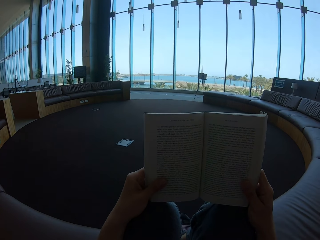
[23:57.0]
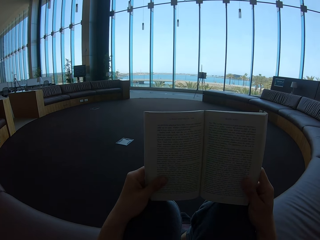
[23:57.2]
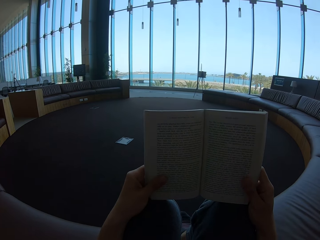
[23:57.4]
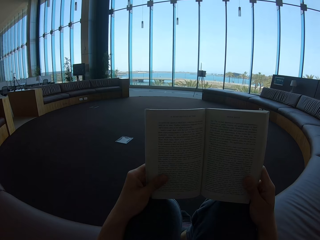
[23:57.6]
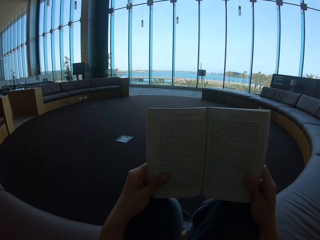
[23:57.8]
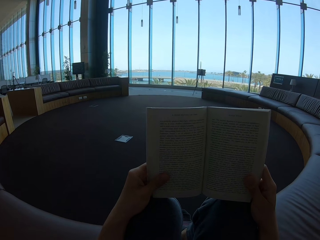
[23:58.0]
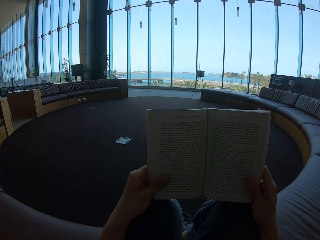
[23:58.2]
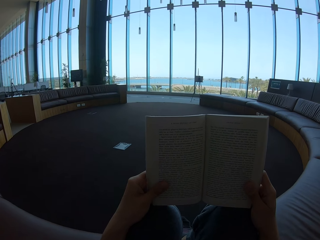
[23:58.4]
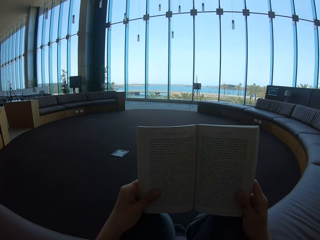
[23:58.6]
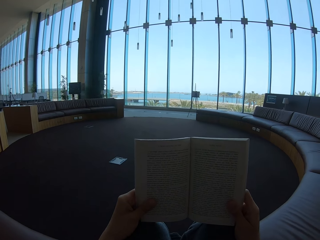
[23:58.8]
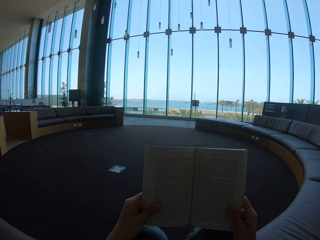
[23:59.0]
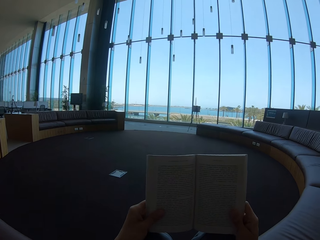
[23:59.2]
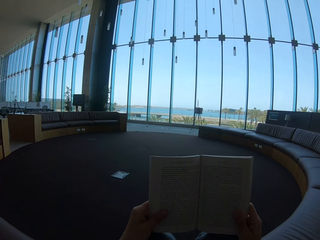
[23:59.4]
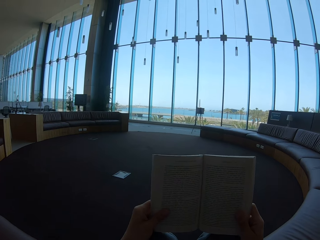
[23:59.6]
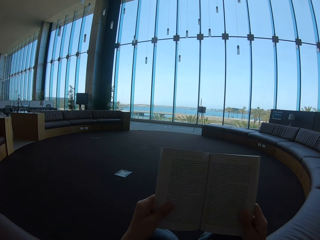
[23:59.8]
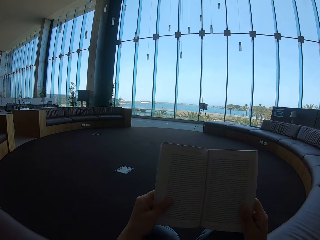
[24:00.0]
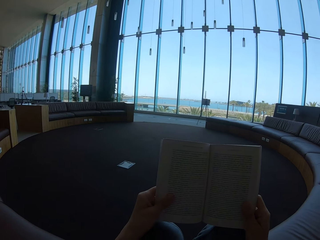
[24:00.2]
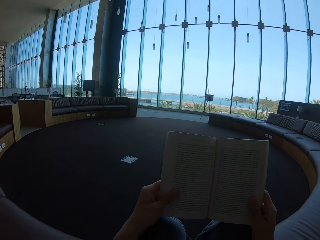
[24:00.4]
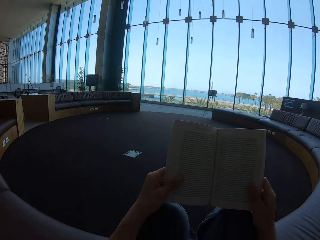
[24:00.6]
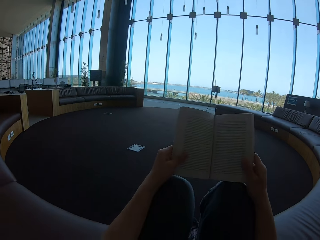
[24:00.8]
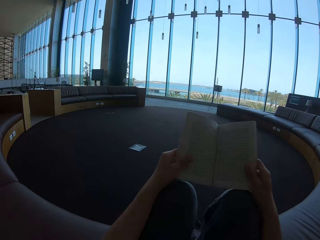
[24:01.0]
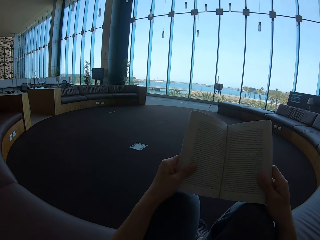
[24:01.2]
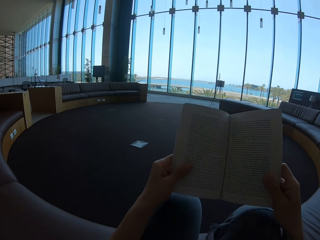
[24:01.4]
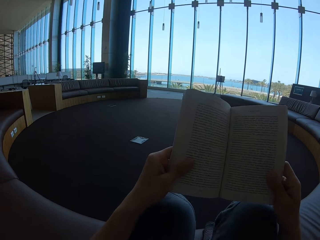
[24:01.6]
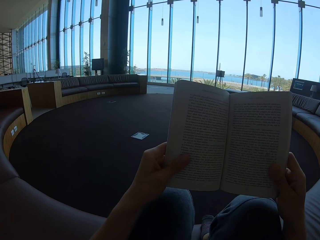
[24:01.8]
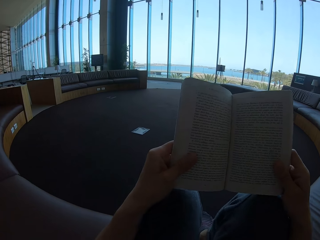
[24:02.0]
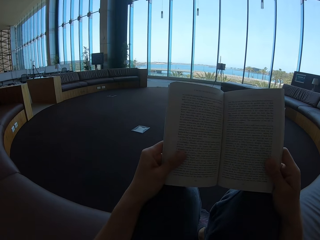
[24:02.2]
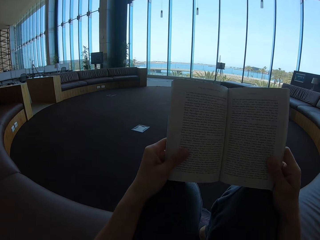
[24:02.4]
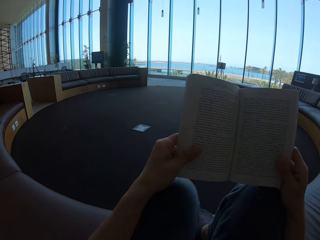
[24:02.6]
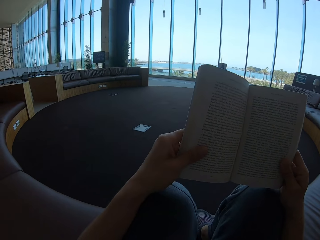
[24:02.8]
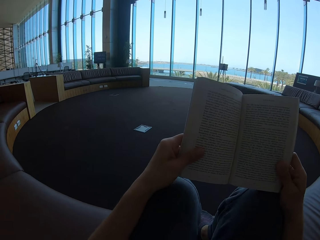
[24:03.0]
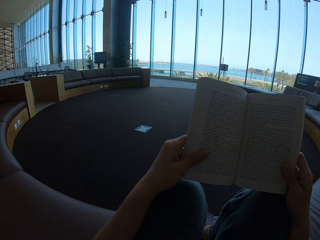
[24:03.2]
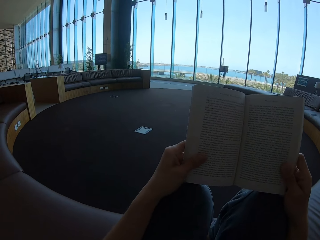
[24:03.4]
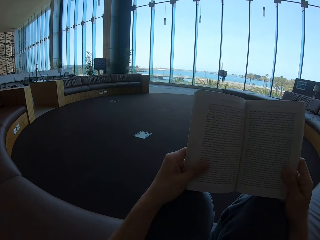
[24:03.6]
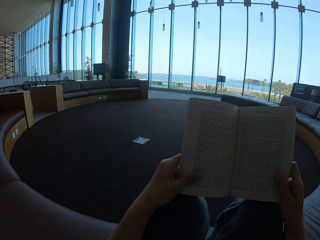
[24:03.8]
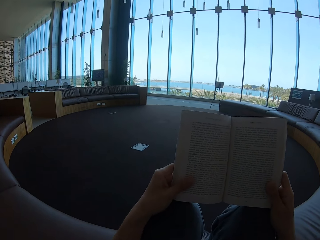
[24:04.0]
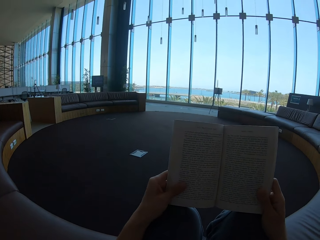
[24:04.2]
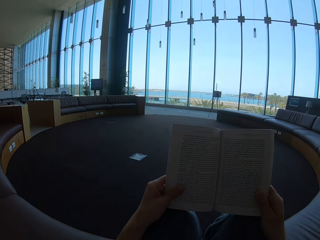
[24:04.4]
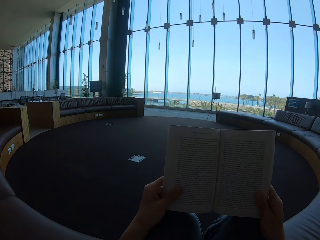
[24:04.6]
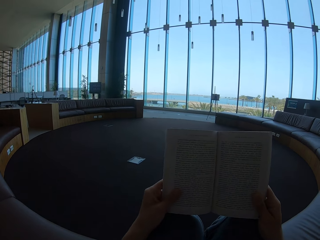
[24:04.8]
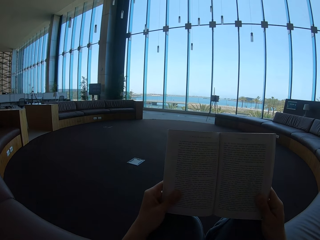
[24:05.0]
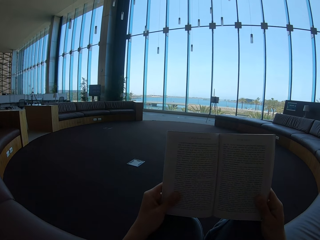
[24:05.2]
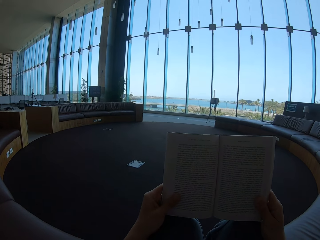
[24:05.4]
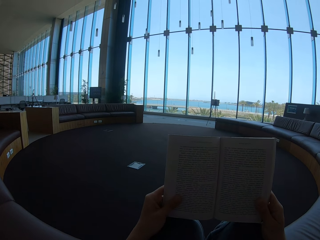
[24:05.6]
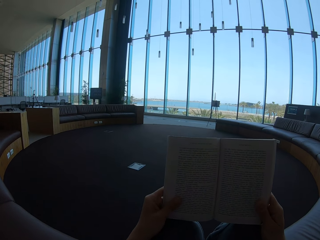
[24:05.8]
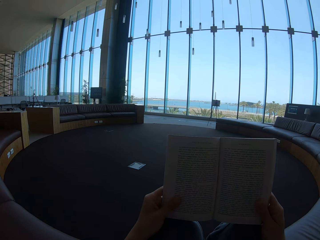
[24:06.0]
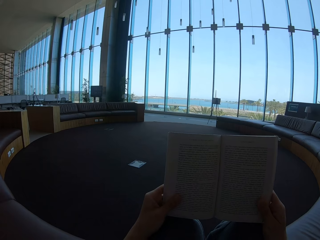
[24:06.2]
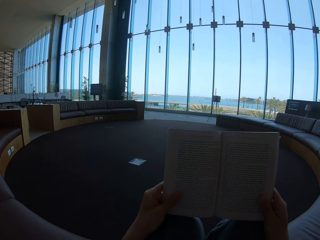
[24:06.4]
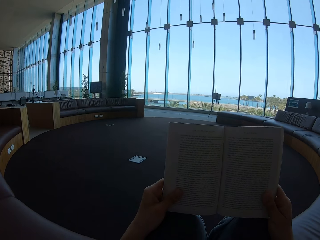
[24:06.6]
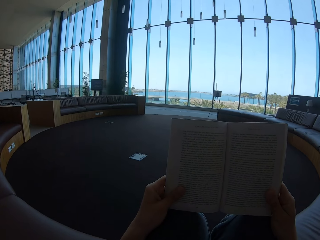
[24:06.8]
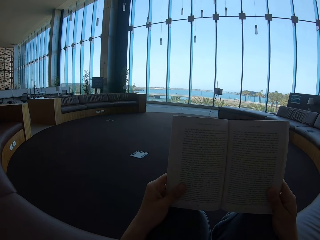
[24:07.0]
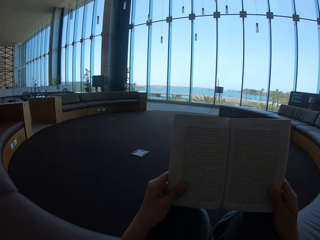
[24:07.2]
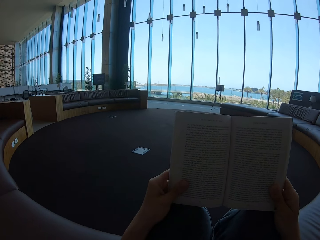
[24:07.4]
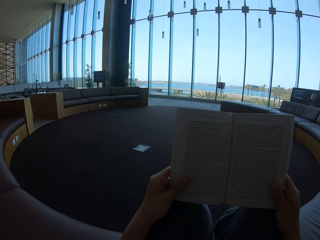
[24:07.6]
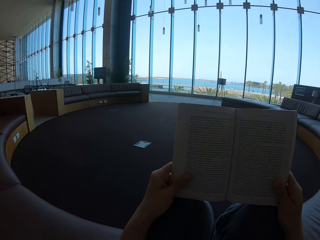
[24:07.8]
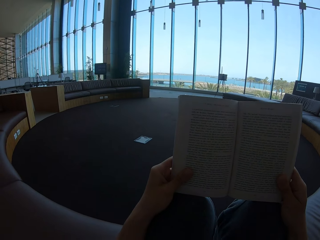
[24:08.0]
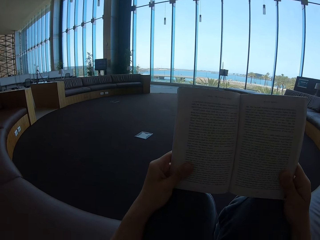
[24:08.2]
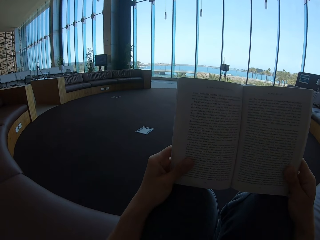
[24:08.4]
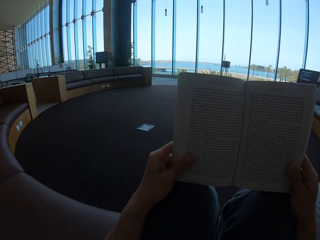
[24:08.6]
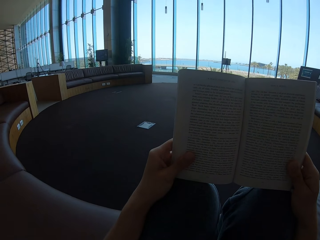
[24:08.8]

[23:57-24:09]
The camera wearer holds the story book with both hands.

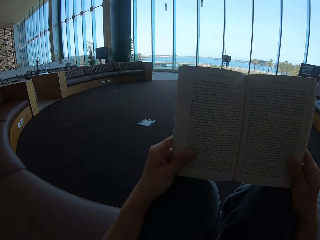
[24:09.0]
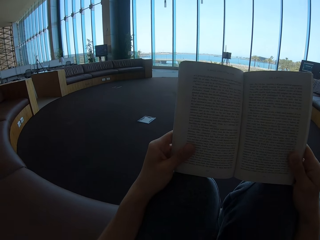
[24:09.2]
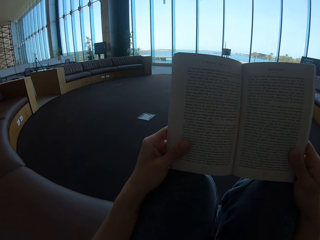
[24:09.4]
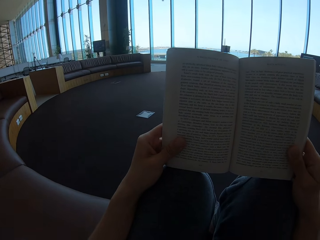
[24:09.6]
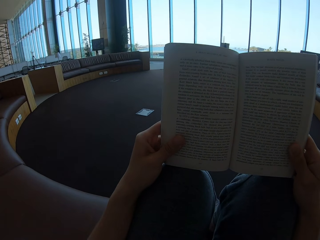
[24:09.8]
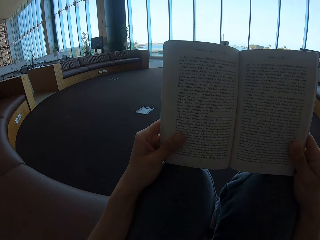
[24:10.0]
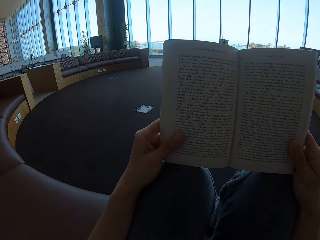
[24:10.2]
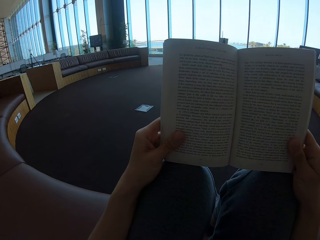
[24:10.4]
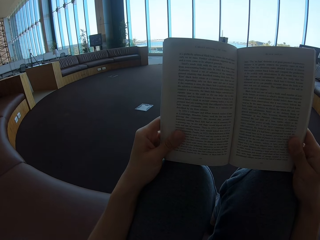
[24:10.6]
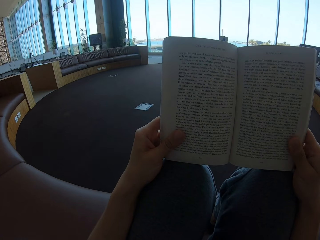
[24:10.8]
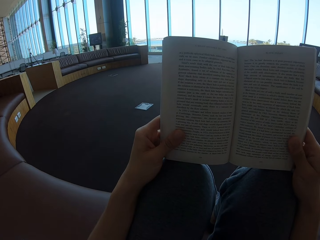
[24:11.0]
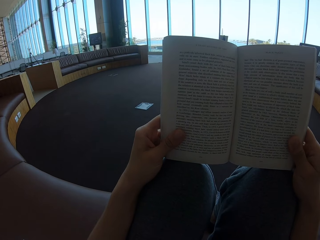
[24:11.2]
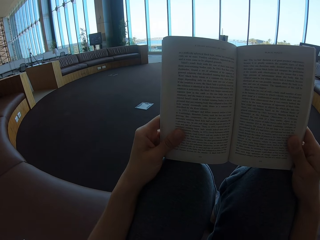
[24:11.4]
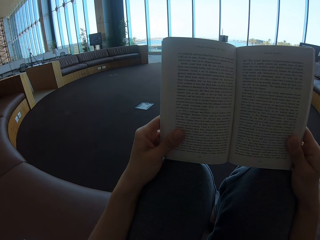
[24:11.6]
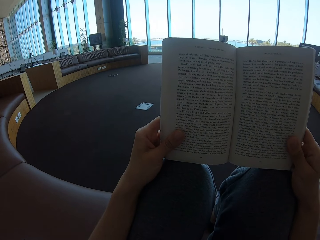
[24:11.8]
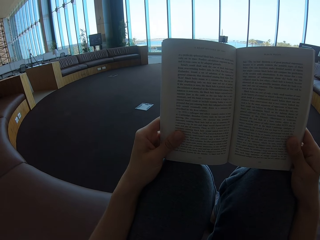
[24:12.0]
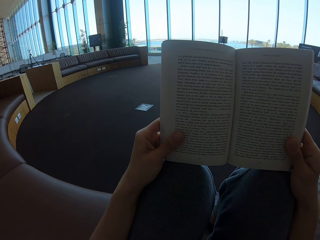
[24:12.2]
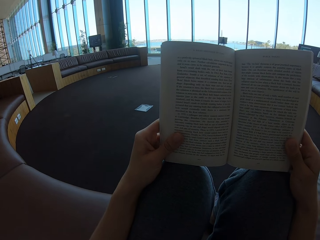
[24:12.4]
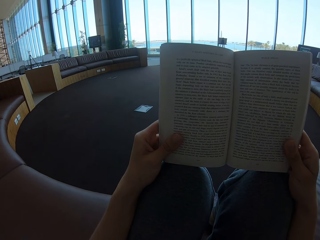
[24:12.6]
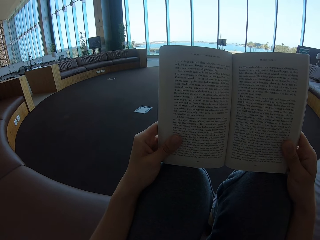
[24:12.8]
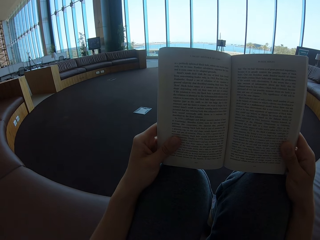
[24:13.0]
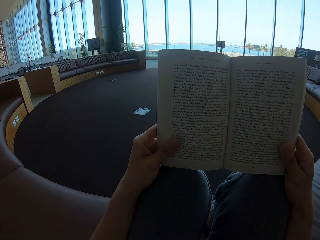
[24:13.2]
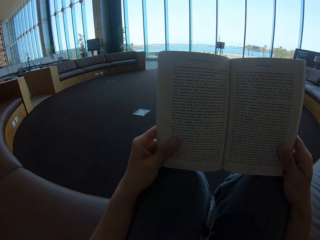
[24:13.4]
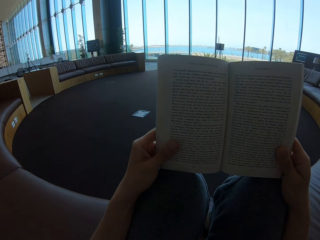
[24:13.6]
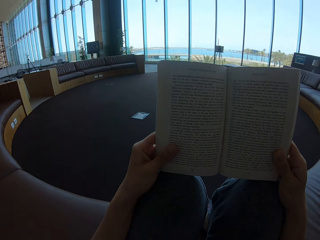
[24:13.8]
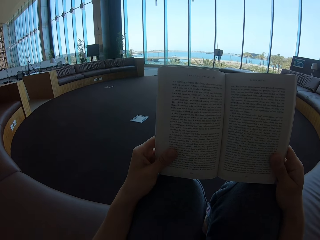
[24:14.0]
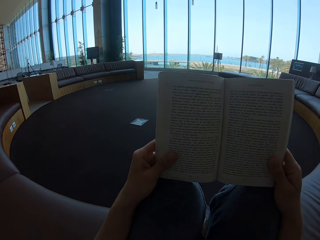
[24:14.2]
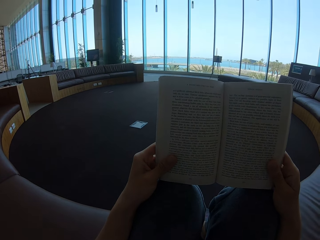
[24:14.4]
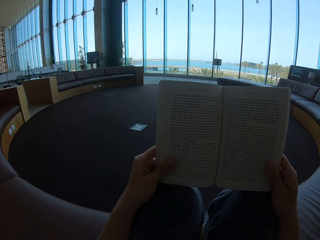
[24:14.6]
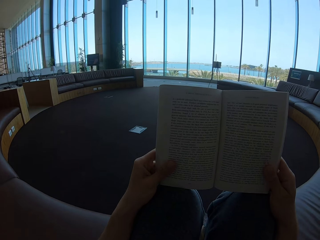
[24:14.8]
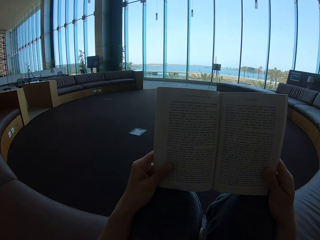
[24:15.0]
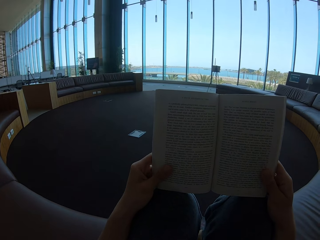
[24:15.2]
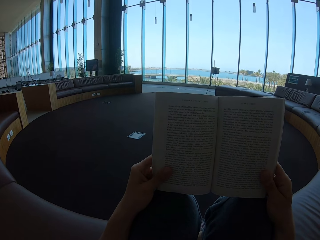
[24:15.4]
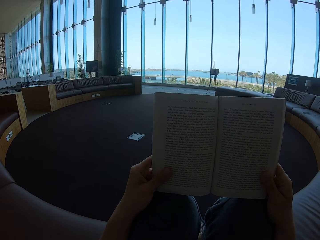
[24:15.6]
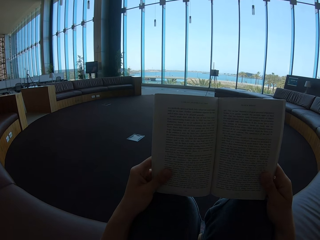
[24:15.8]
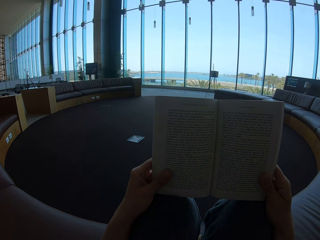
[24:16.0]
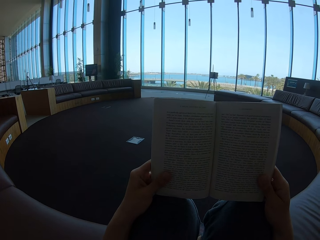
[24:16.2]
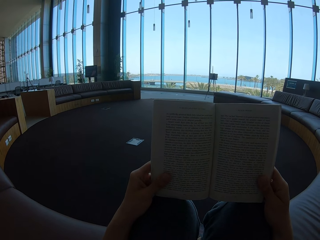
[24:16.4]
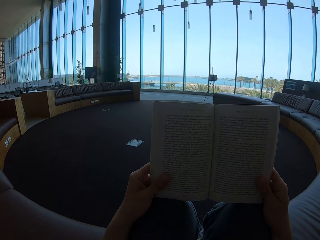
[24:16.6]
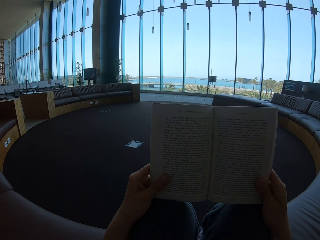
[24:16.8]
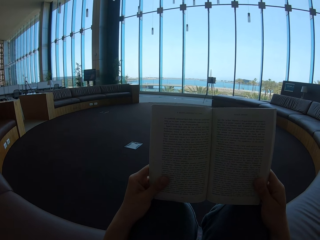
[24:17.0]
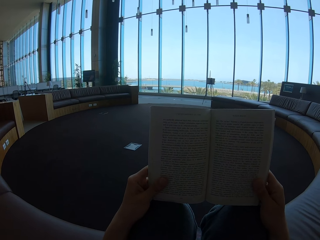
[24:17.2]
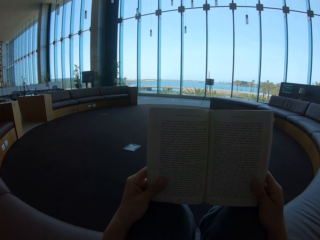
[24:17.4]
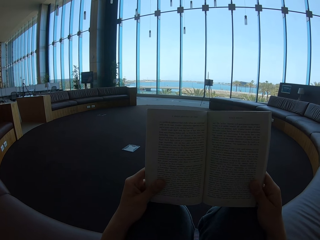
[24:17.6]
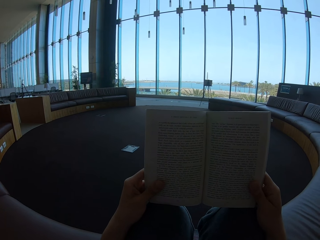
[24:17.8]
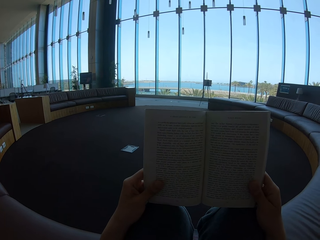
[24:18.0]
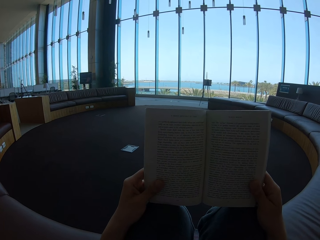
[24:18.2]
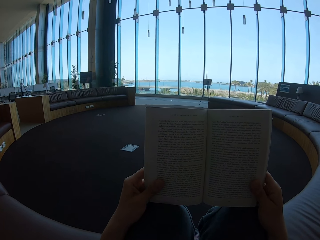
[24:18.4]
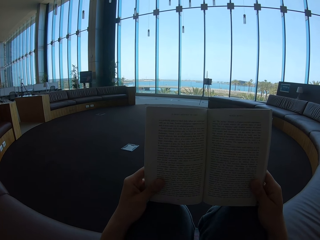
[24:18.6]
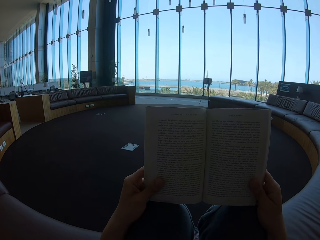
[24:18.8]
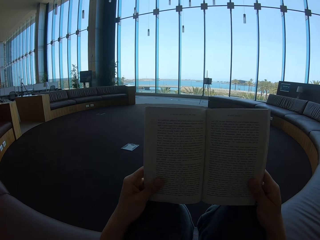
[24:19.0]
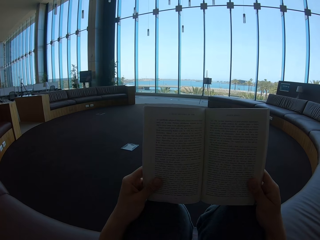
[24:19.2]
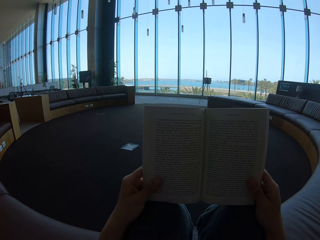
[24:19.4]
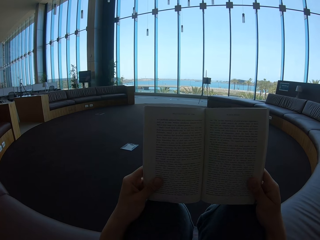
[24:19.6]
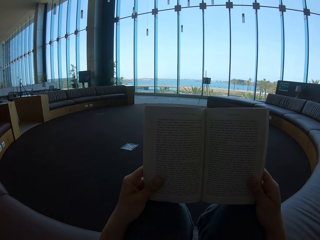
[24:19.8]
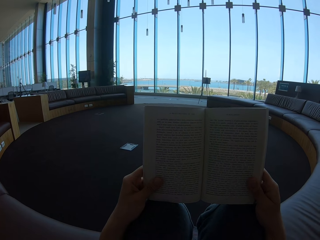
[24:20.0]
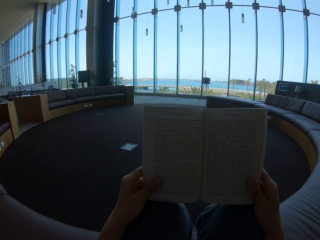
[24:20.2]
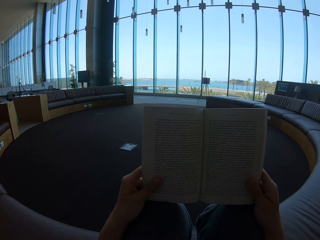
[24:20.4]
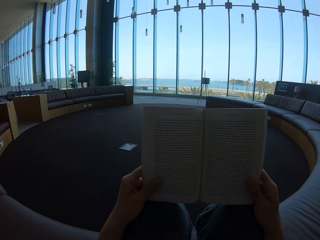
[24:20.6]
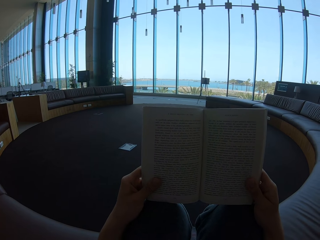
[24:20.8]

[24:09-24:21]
The camera wearer reads the story book.
